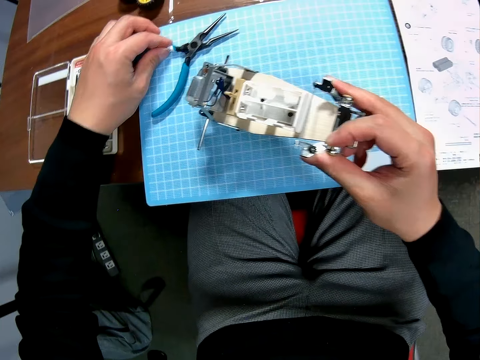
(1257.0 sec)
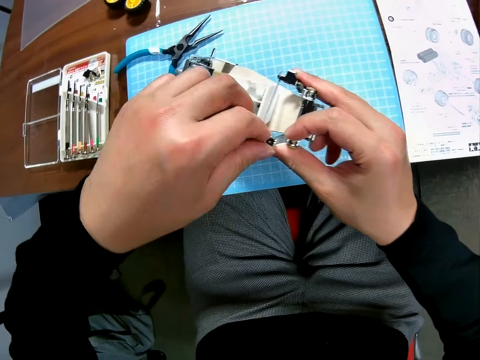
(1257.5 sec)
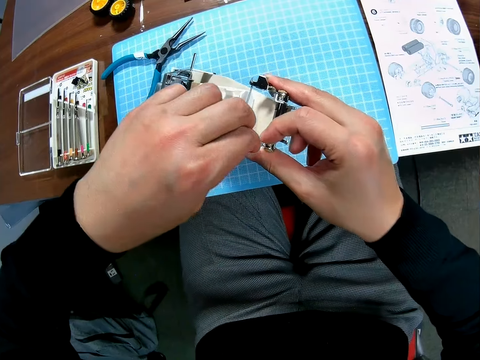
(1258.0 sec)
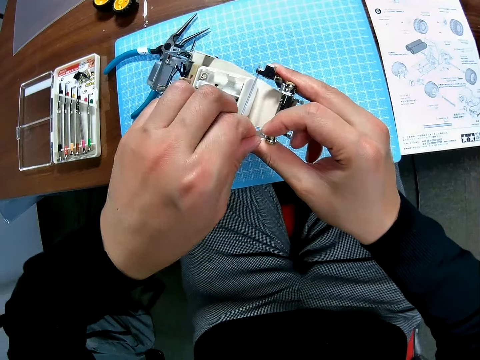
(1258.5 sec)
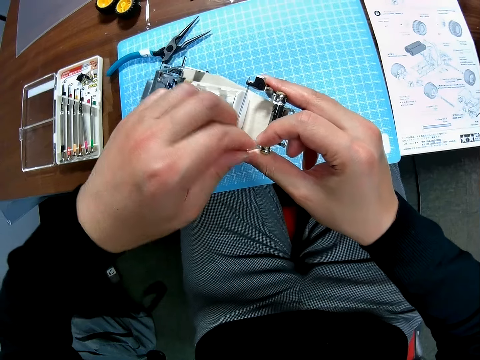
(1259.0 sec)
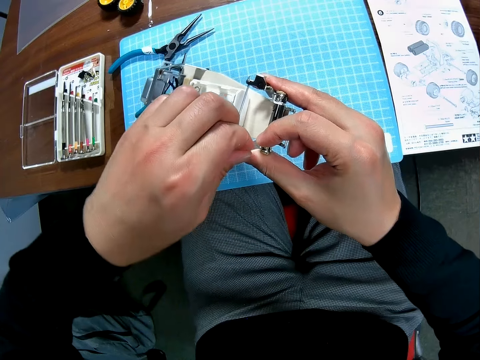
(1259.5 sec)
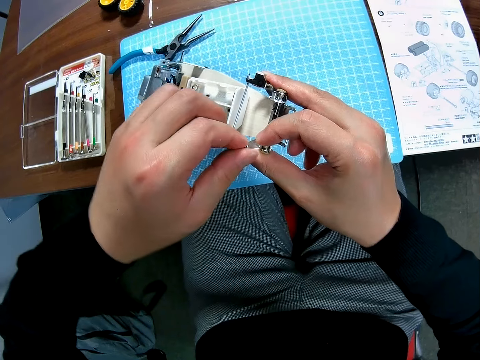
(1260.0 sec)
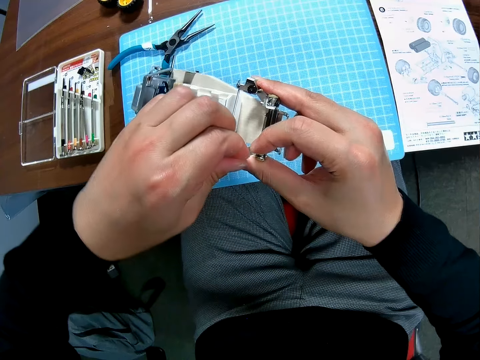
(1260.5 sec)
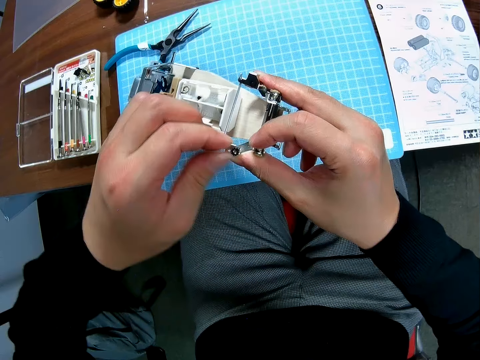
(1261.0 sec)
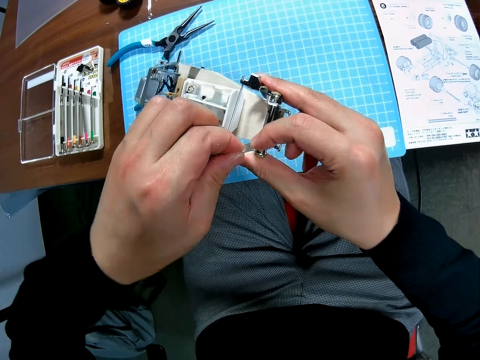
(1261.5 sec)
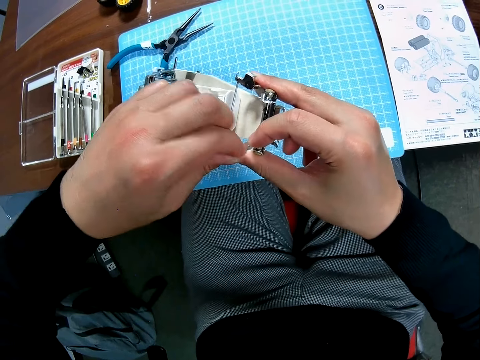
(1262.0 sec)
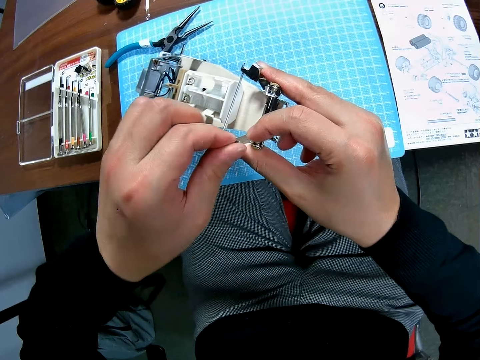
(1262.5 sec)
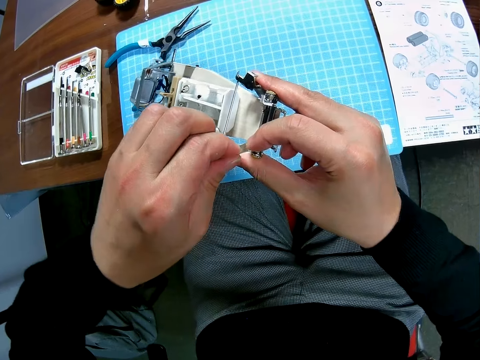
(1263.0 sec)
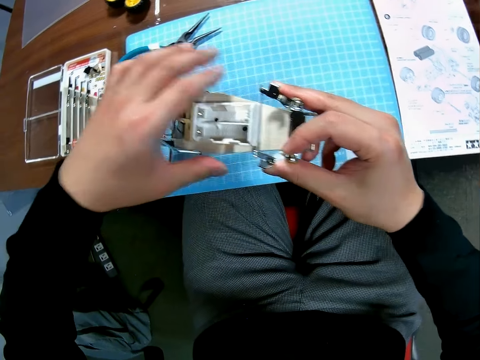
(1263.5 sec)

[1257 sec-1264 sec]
The camera wearer fixes the toy car. He uses his hand to screw the car.

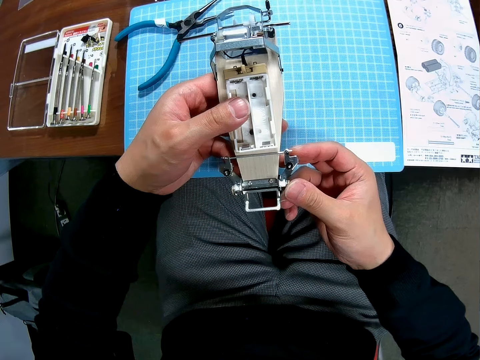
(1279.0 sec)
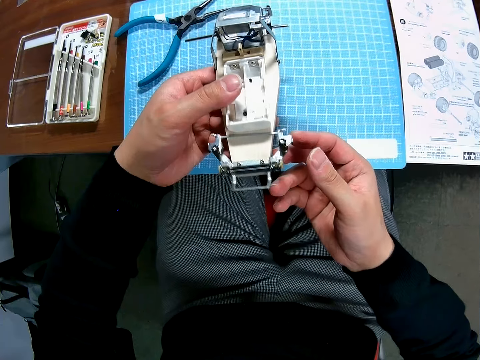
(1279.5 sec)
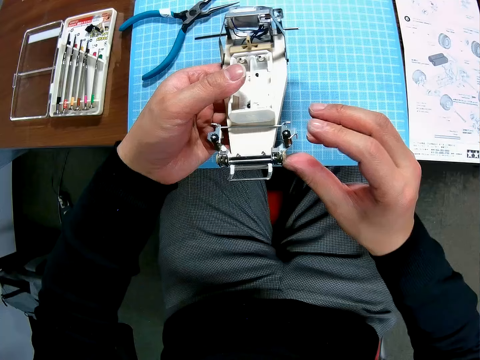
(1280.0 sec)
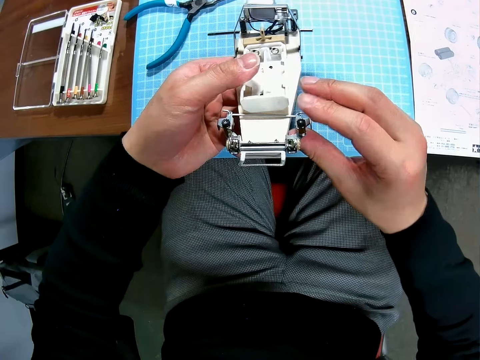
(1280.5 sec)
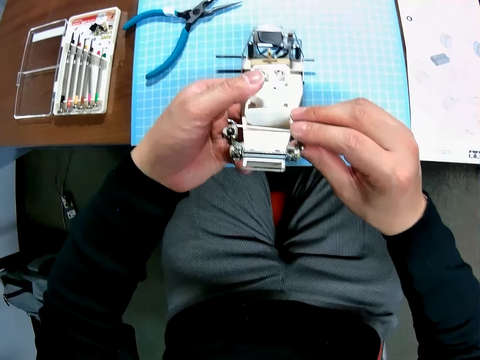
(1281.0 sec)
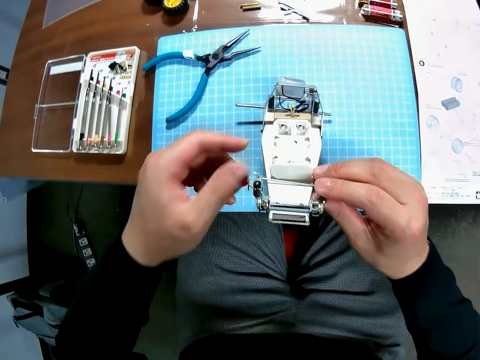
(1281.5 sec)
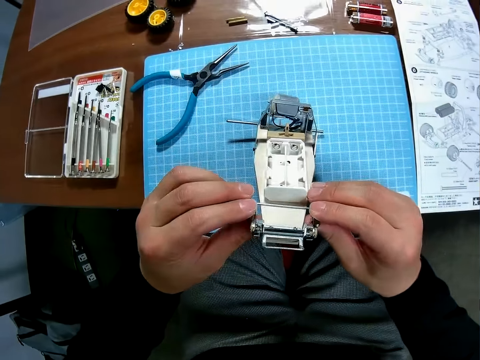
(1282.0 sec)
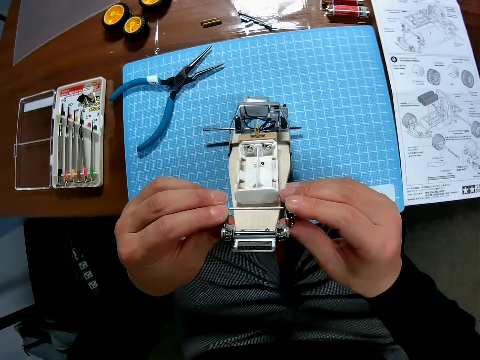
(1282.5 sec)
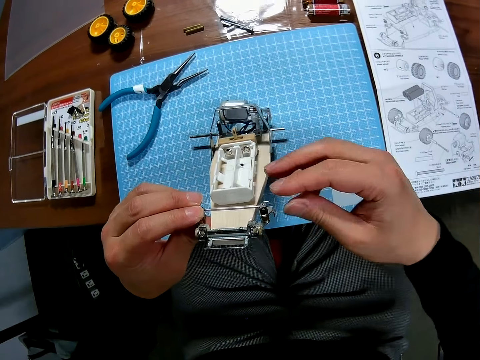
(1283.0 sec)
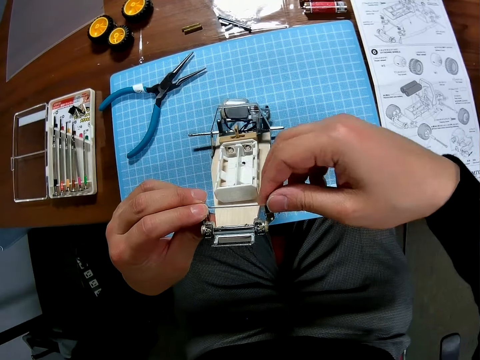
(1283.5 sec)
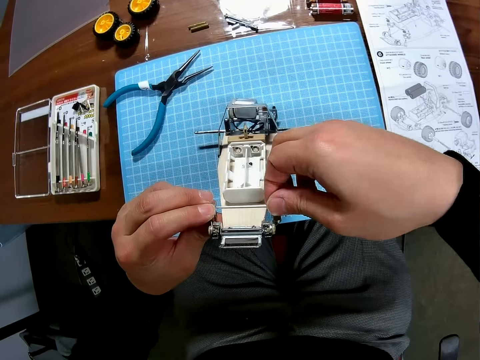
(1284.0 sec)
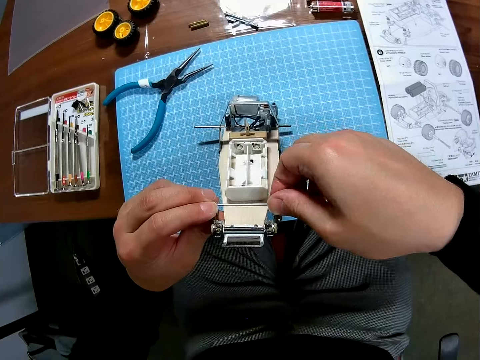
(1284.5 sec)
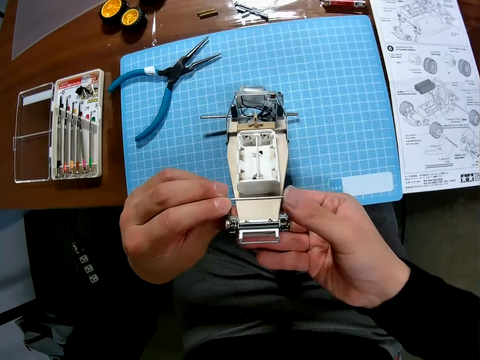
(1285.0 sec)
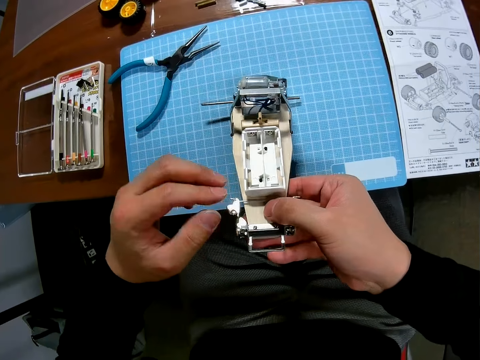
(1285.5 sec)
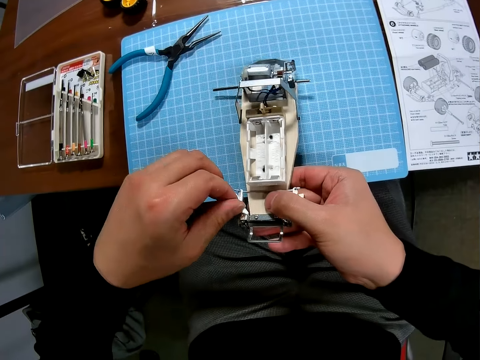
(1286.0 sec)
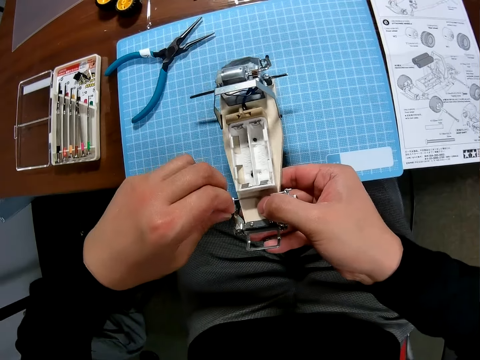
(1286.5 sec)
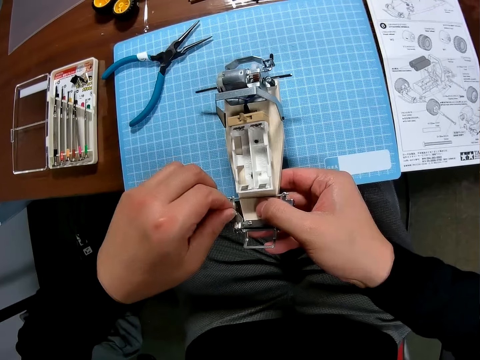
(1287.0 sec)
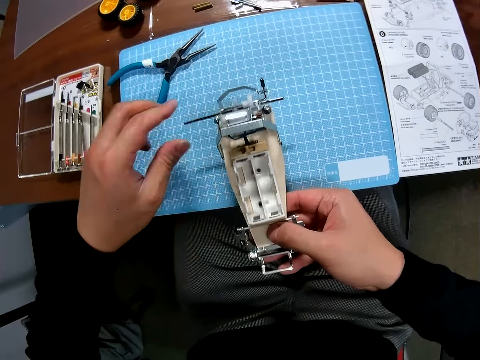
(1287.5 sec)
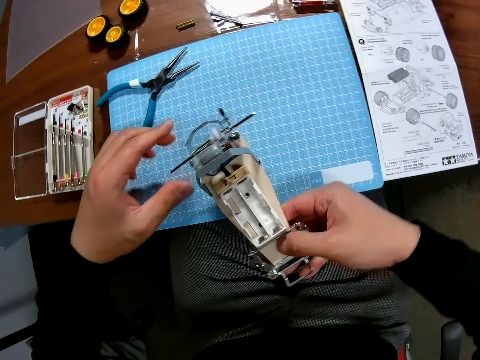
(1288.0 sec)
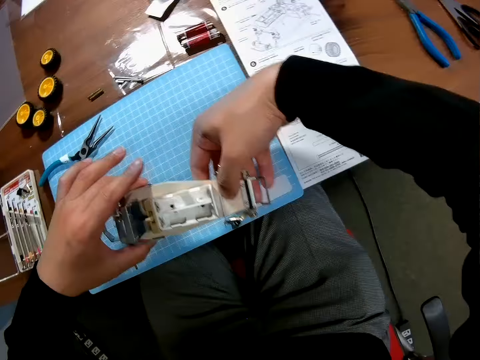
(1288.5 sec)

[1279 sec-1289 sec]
The camera wearer touches the toy car. They tighten the screws.

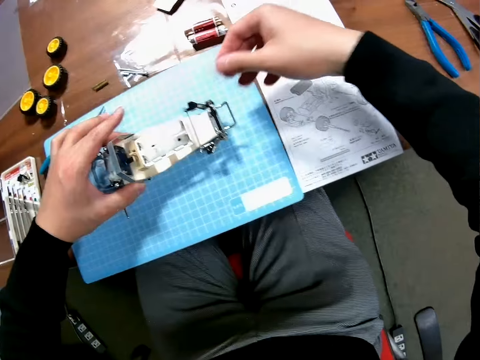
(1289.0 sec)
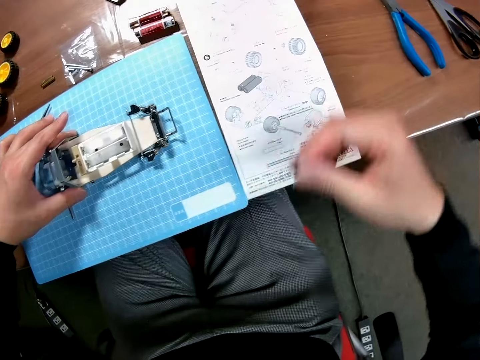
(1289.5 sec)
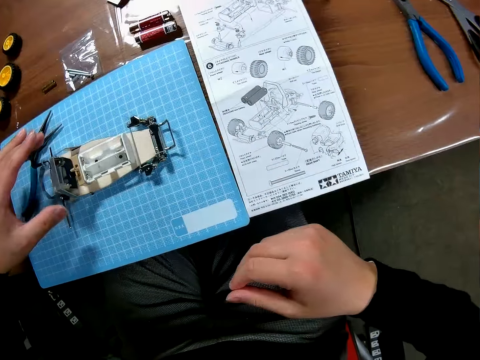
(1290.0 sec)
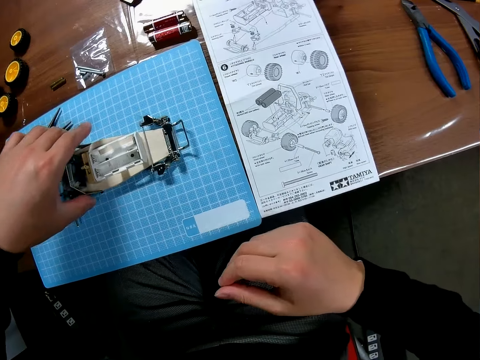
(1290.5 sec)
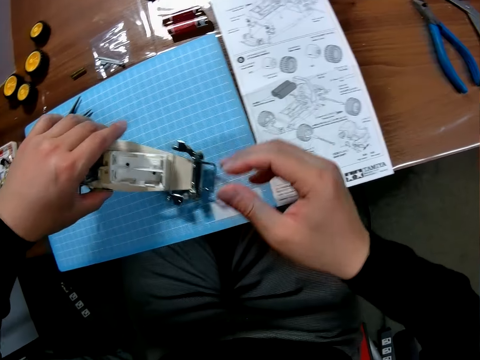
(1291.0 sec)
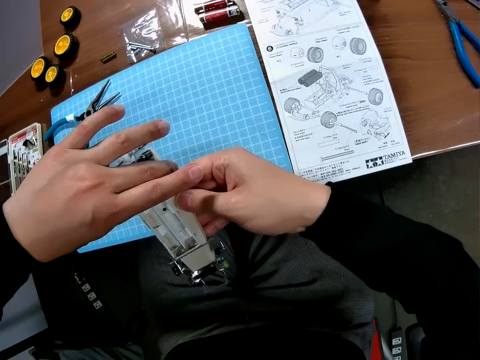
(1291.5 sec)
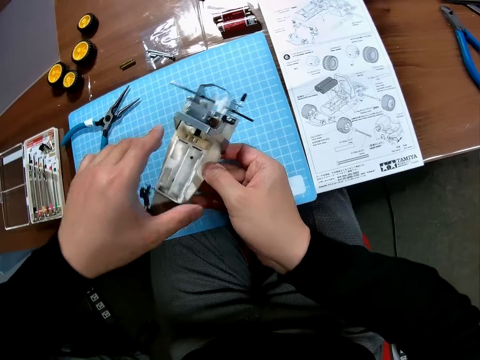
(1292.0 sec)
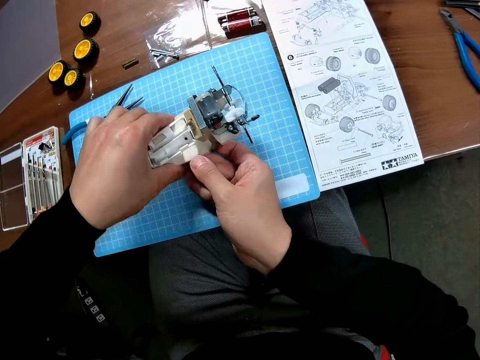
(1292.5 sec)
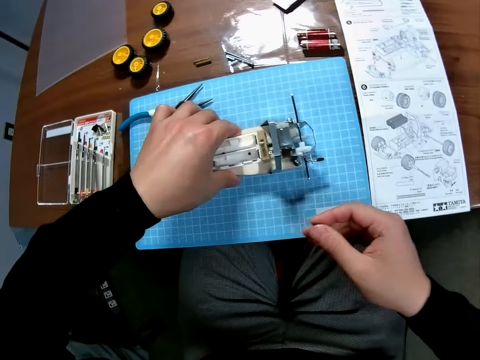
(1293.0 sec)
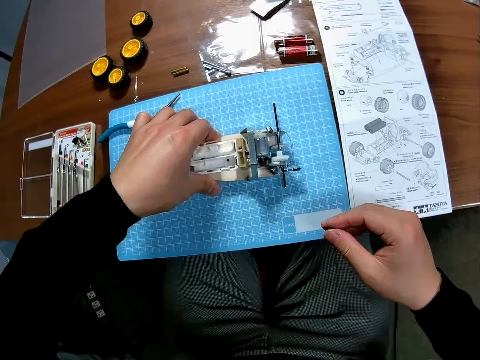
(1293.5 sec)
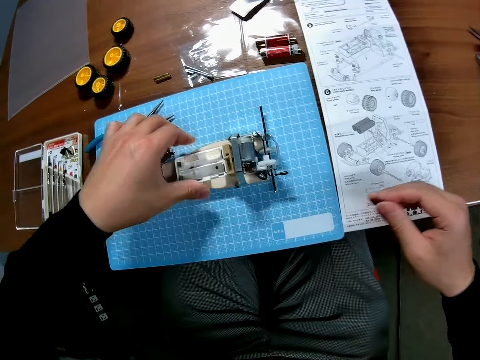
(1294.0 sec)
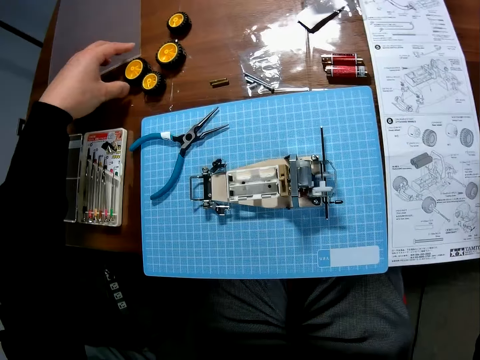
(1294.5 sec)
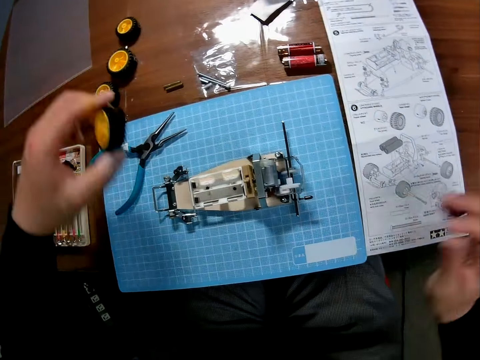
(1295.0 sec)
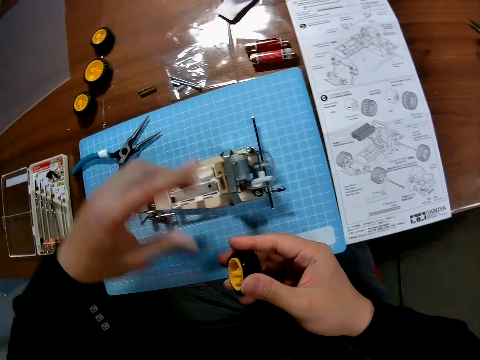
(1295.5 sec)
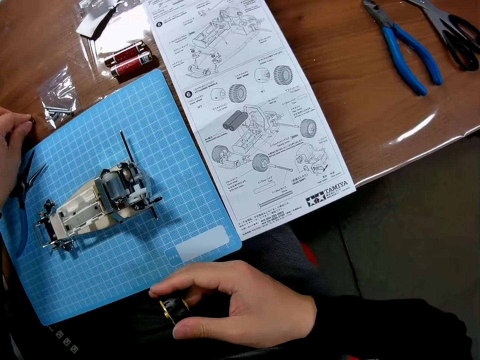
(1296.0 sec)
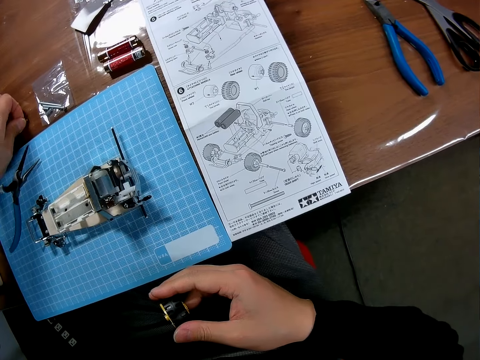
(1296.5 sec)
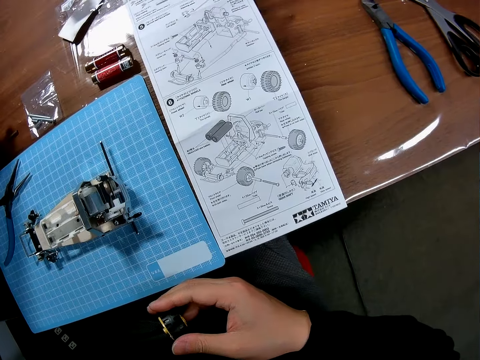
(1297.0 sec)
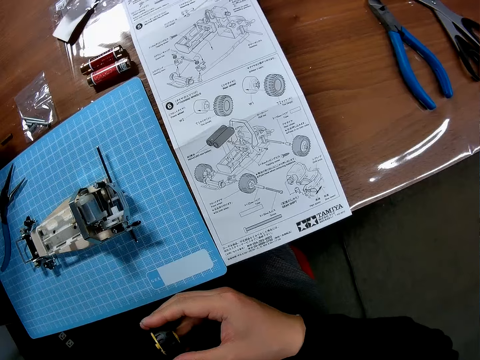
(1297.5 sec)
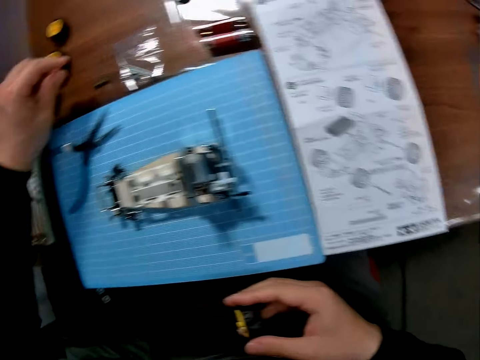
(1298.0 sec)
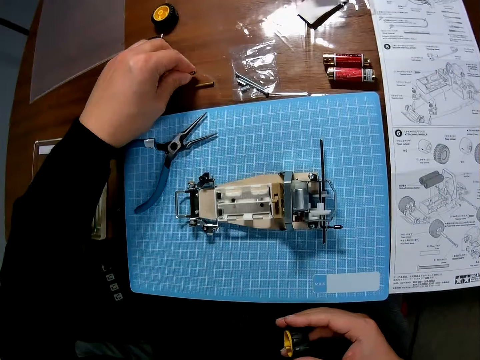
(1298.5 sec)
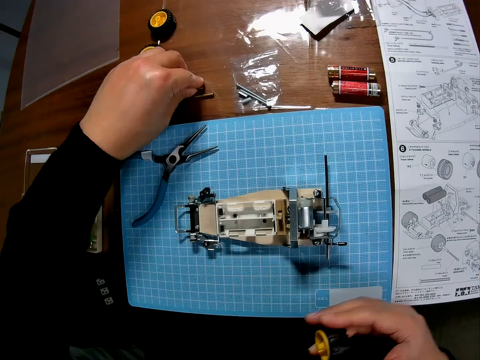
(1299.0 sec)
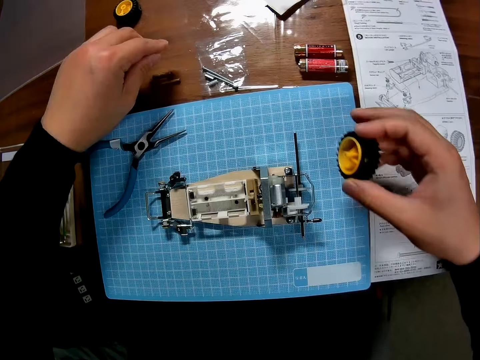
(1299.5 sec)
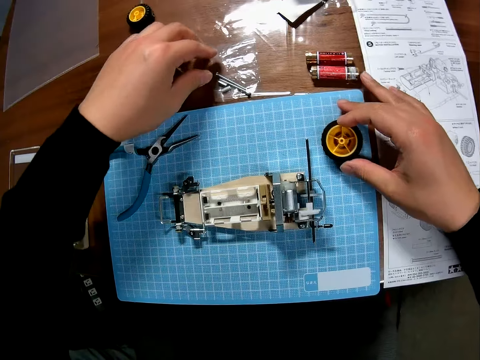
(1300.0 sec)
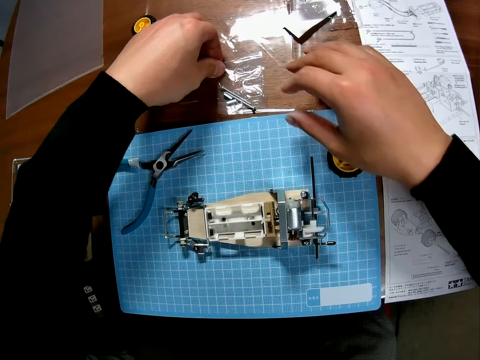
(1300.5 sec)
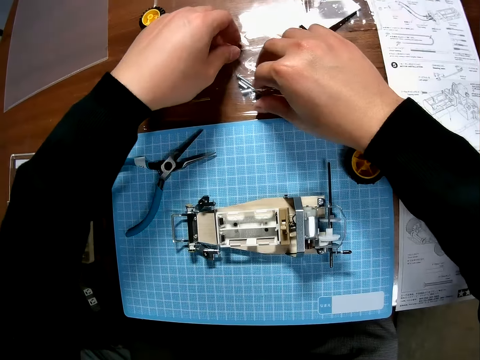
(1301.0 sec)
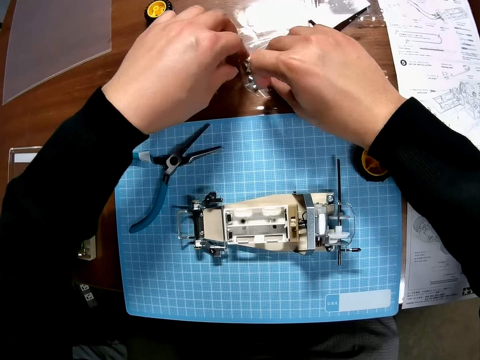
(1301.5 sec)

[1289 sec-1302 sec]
The camera wearer drops the toy car on the table. They hold the toy car. They place the toy car on the table. They take the wheel or tyre placed on the table. They take a nut placed on the table. They place the wheel on the table. They remove the nuts from the polythene paper.
